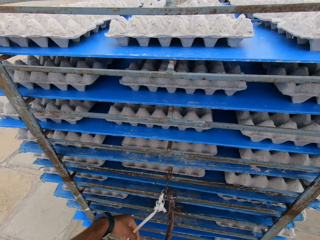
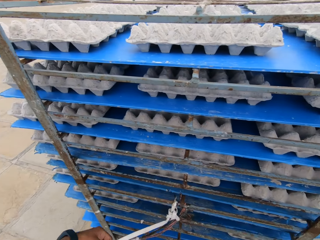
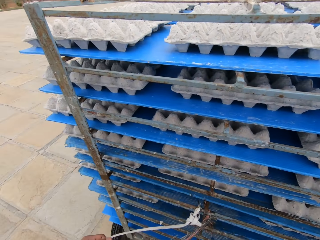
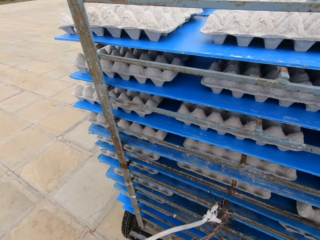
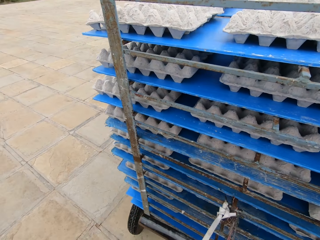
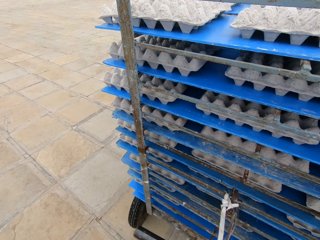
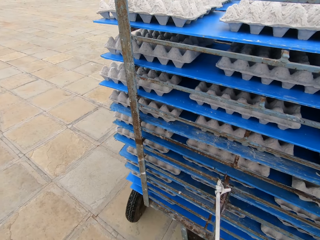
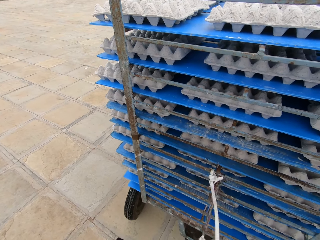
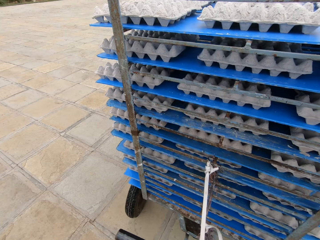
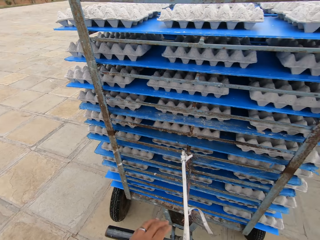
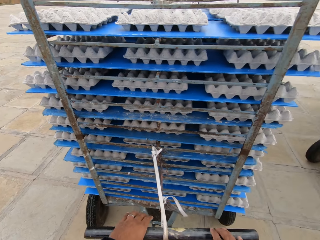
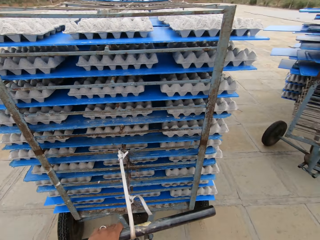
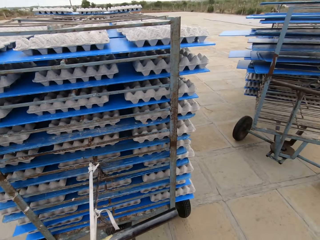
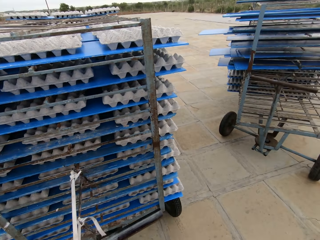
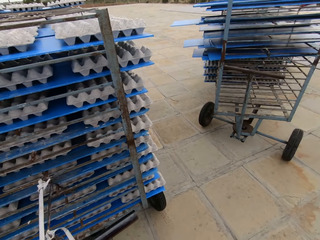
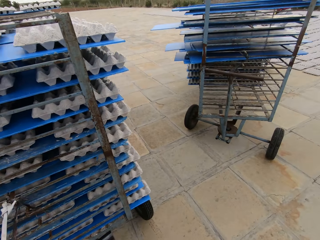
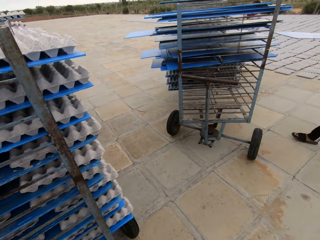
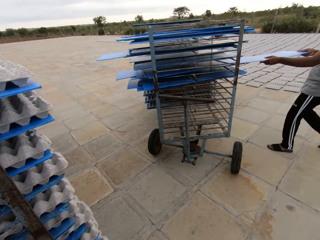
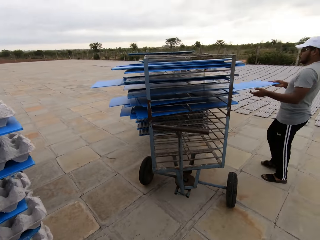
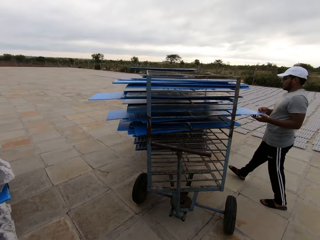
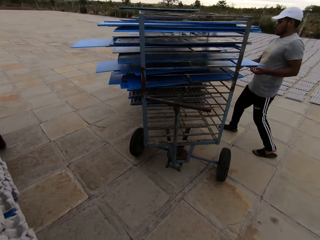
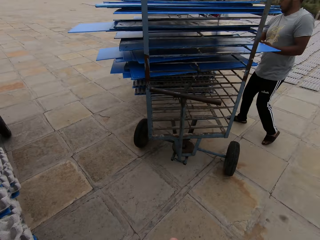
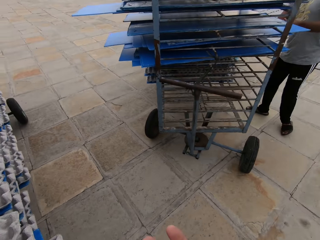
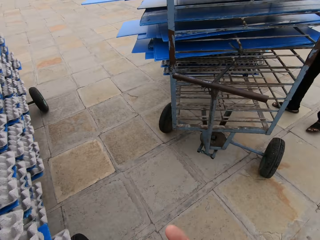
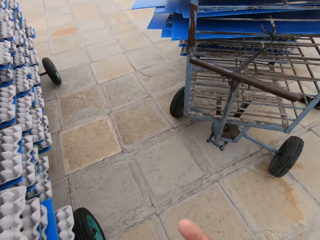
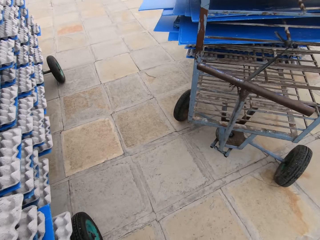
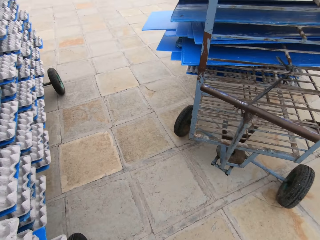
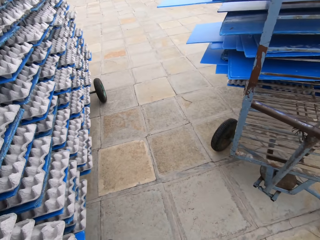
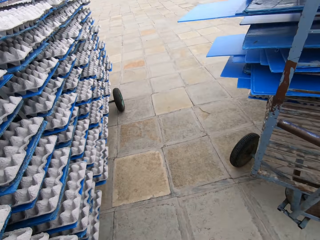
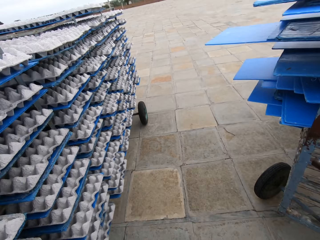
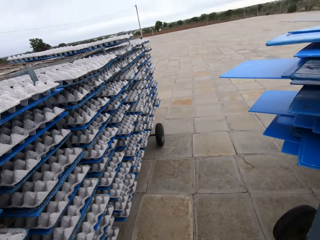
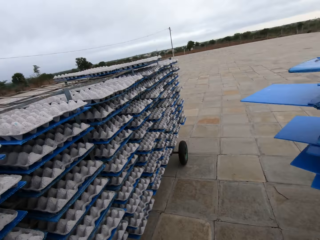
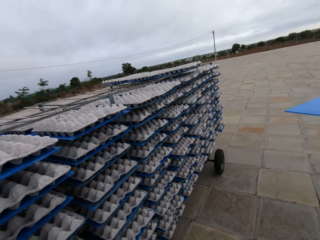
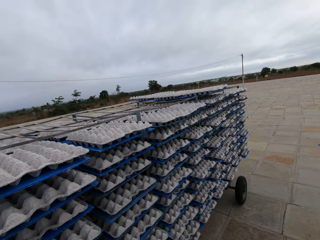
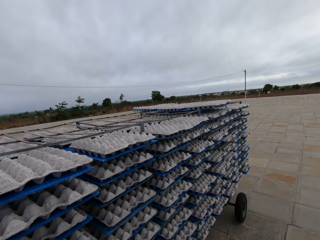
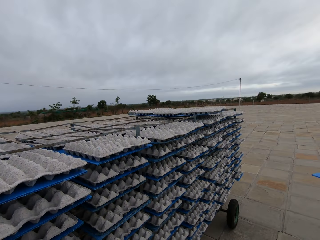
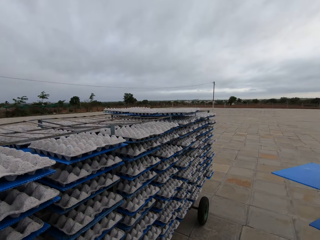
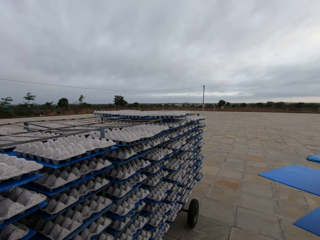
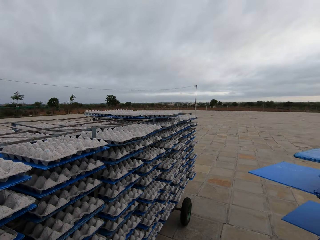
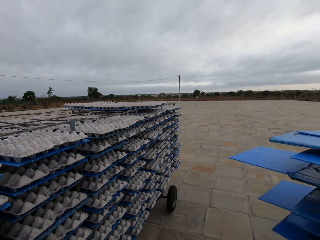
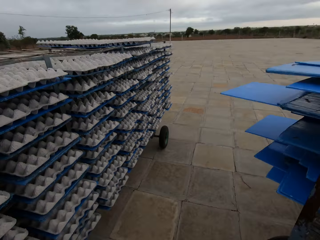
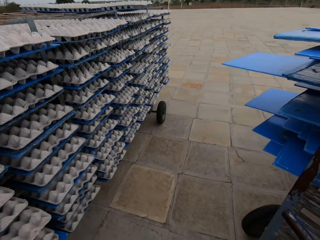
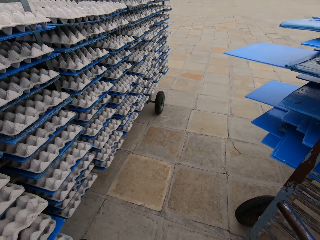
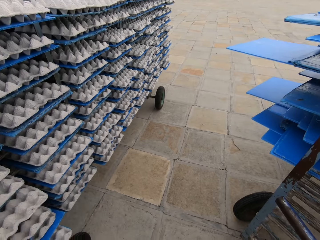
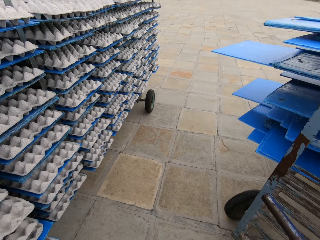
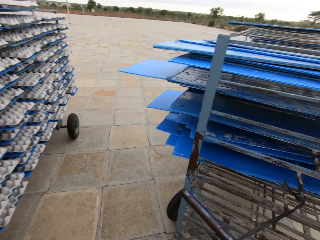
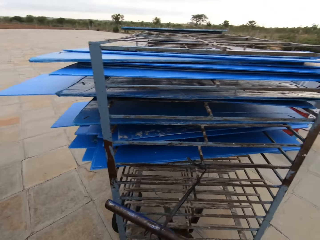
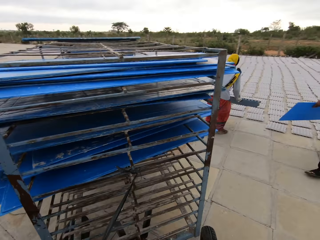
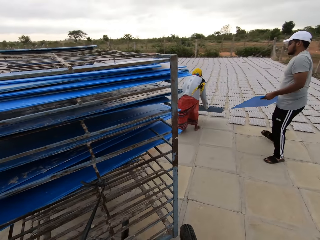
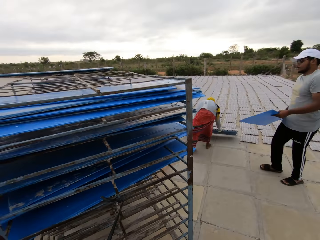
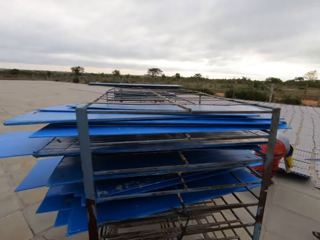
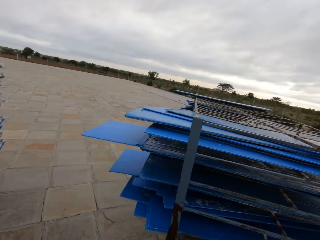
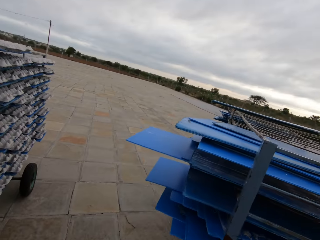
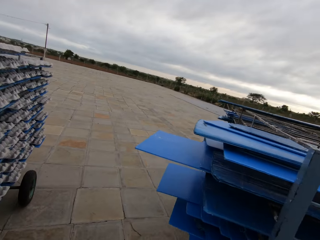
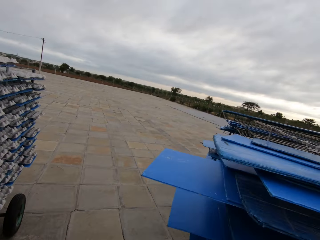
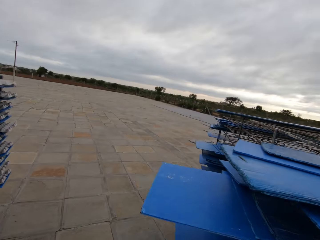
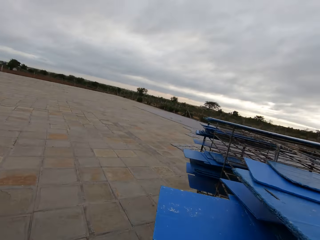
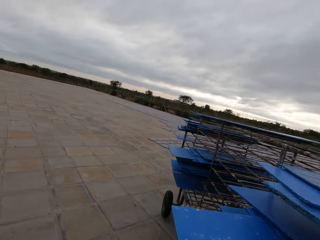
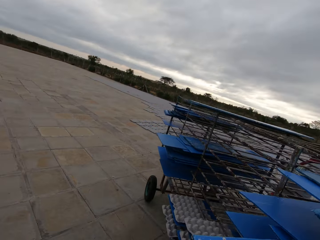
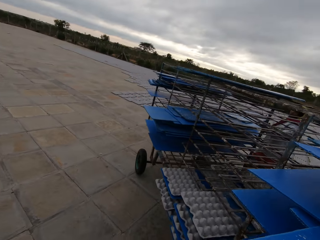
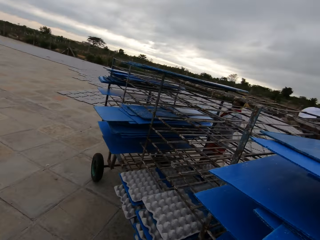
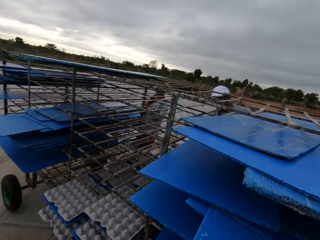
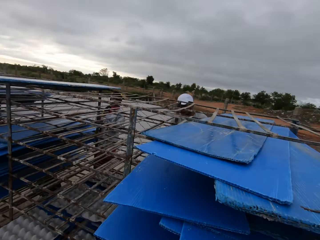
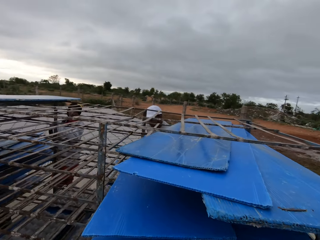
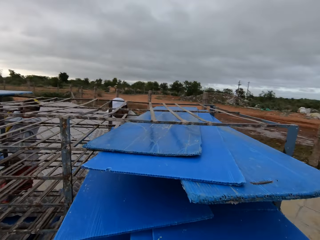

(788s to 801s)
The camera wearer hooks the rope with the handle of the rack with his left hand. He inserts the blue tray in the rack with his hands. He walks around the field. A man holds the blue tray in his left hand. A woman drops the blue tray with egg trays on the ground with her hands.

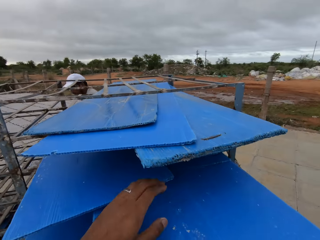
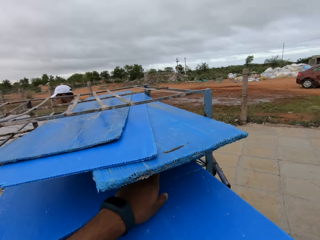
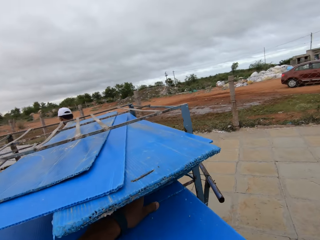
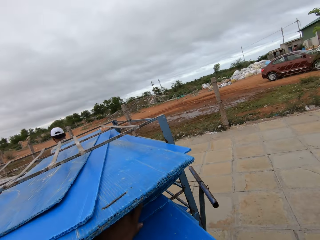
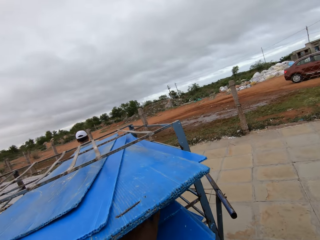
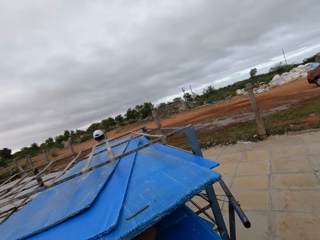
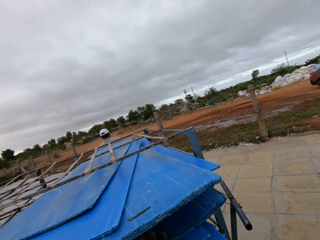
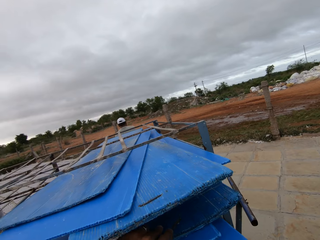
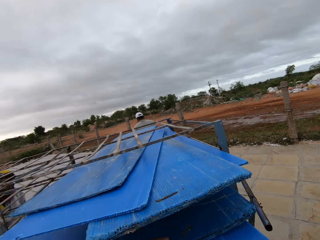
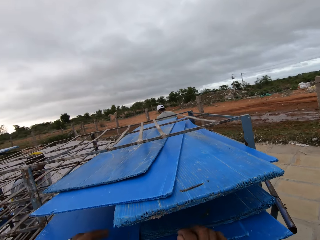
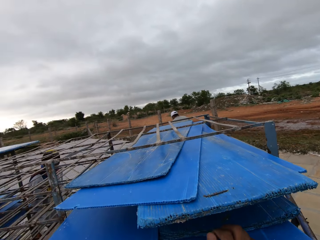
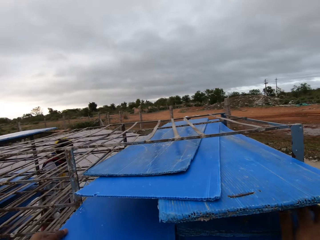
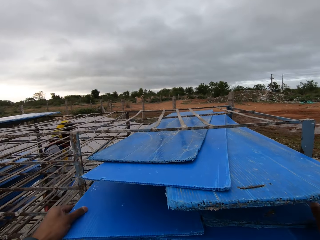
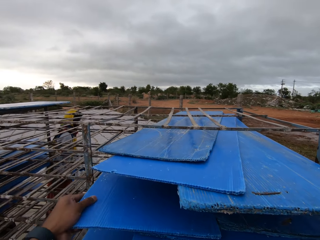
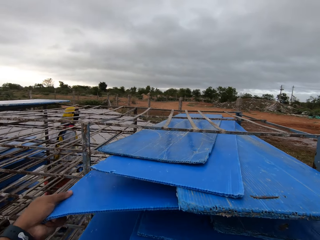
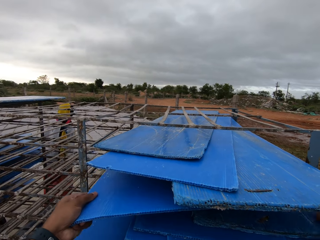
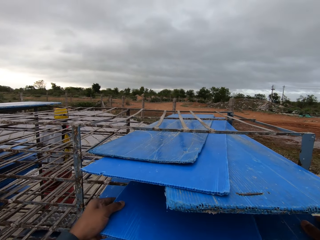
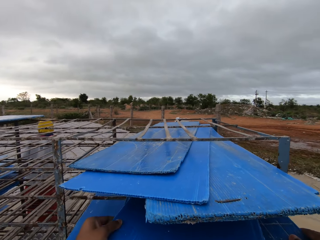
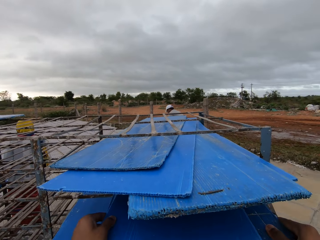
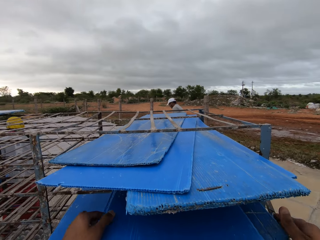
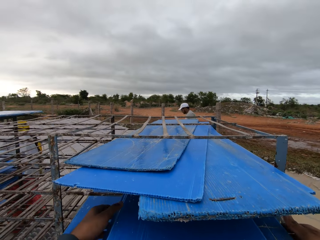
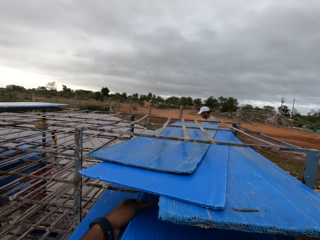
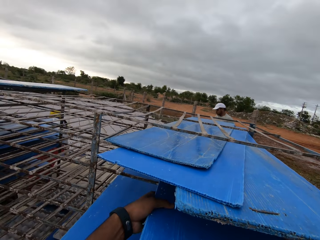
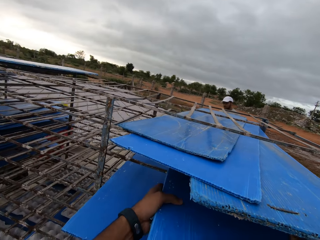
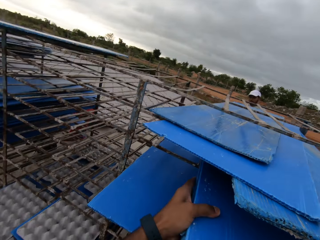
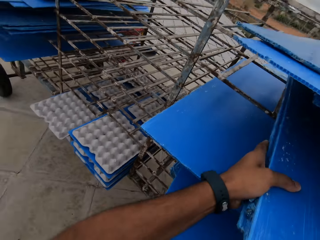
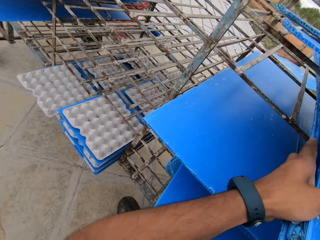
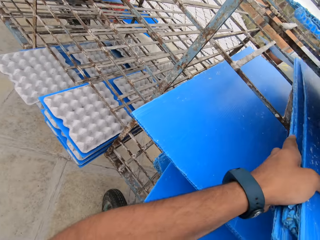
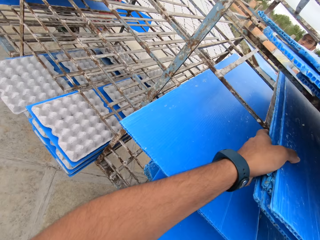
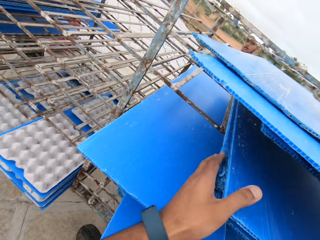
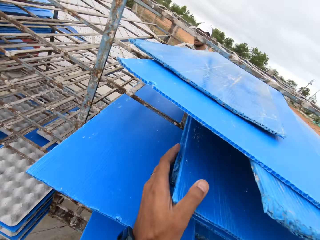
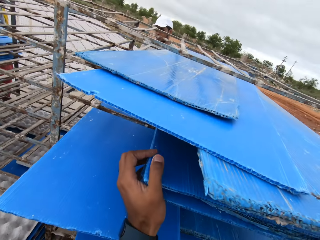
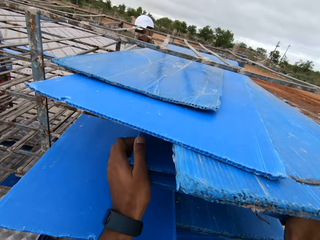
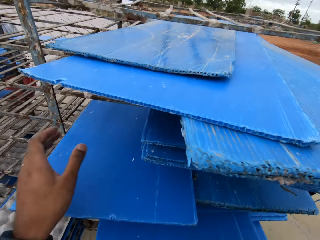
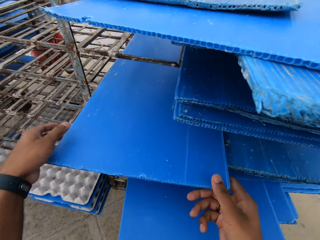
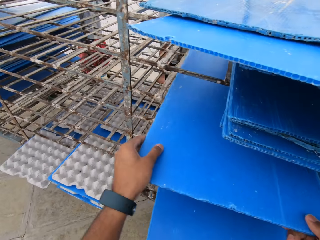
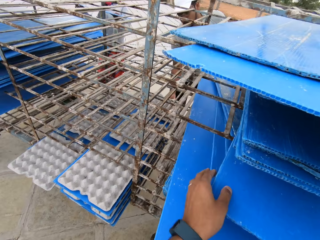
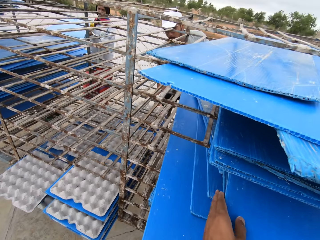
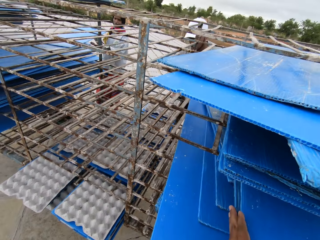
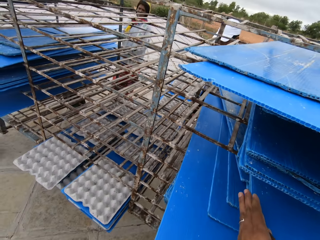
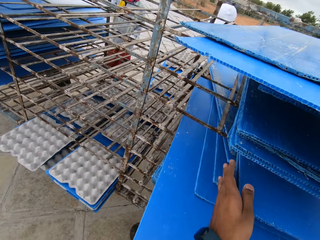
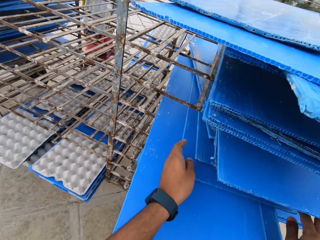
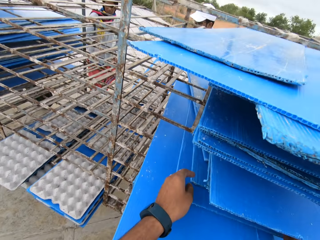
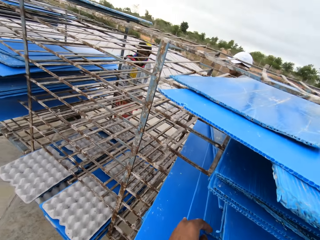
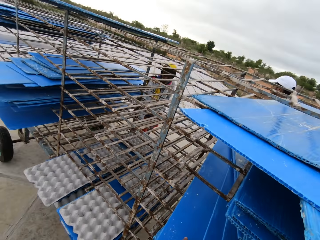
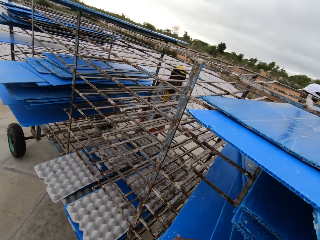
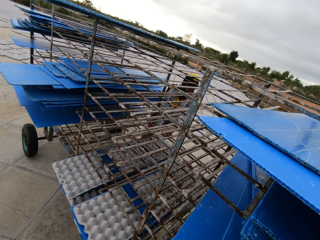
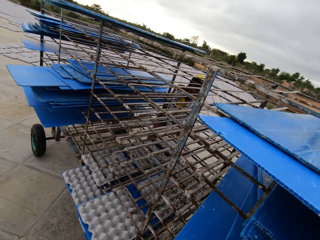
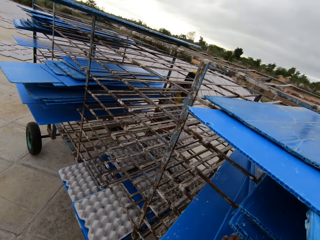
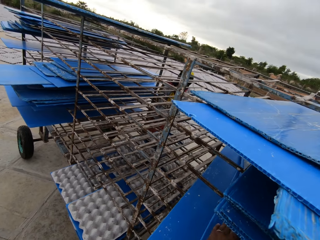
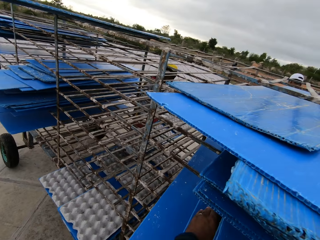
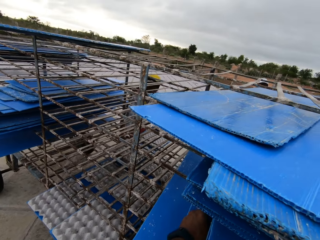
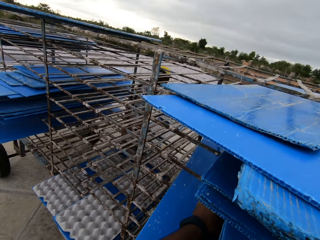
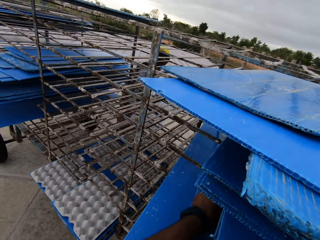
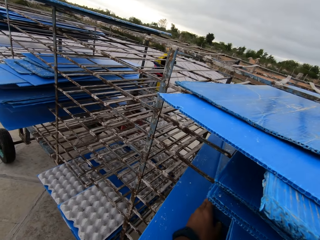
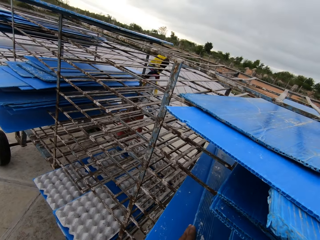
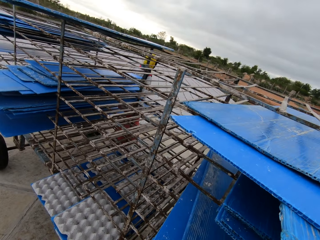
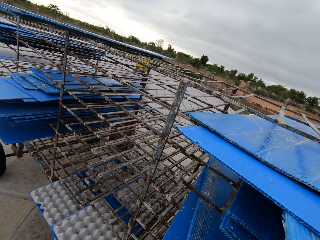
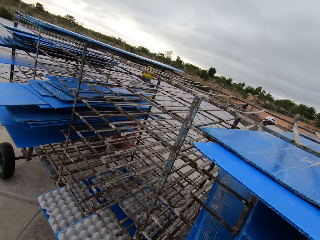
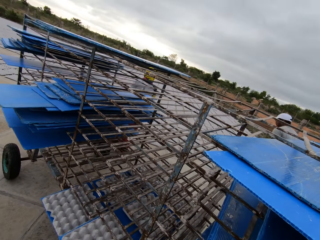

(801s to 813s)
The camera wearer adjusts some blue trays in the rack with his hands. A woman removes a blue tray with egg trays from the rack with her hands. The woman carries the blue tray with egg trays in her hands. The woman drops the blue tray with egg trays on the ground with her hands. The woman drops the egg trays on the ground with the blue tray in her hands. The woman drops the blue tray in the rack with her hands. The camera wearer arranges some blue trays in the rack with his hands. A man drags a blue tray with egg trays from the rack with his right hand. The woman drags a blue tray with egg trays from the rack with her right hand. The woman carries the blue tray with egg trays from the rack with her hands.
